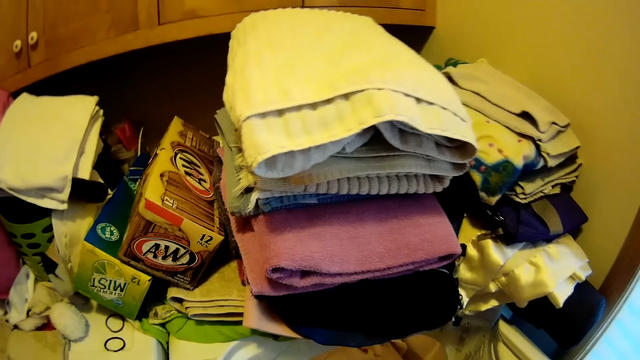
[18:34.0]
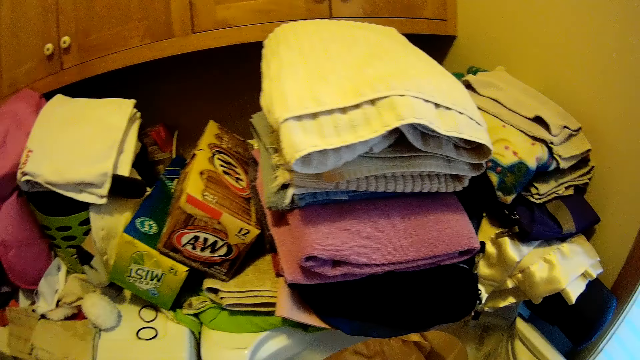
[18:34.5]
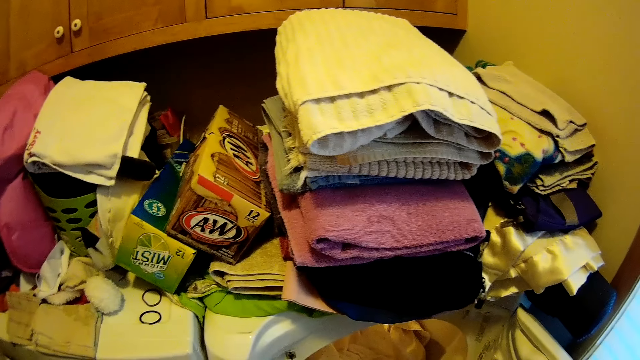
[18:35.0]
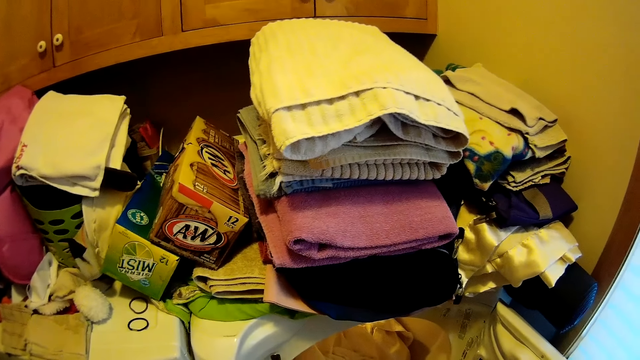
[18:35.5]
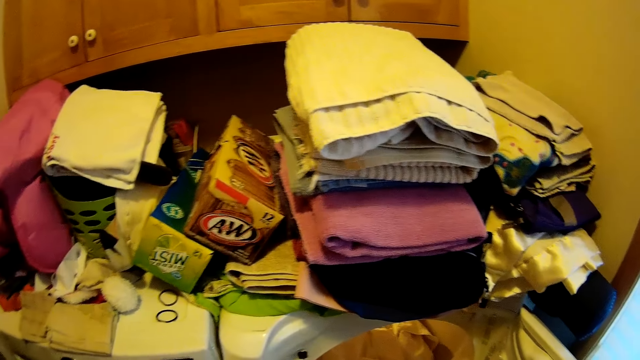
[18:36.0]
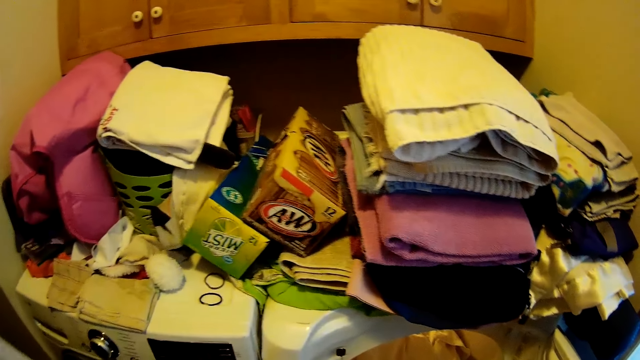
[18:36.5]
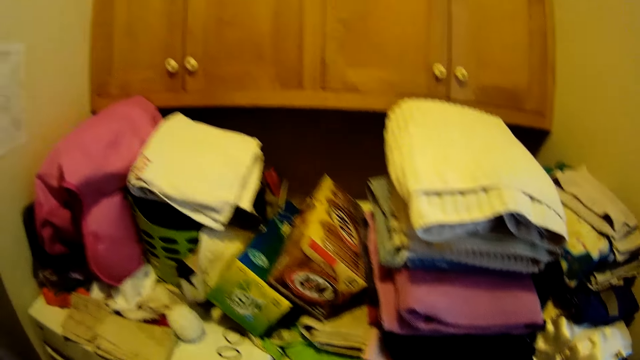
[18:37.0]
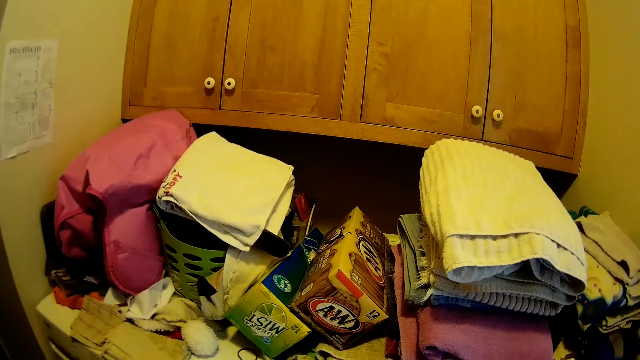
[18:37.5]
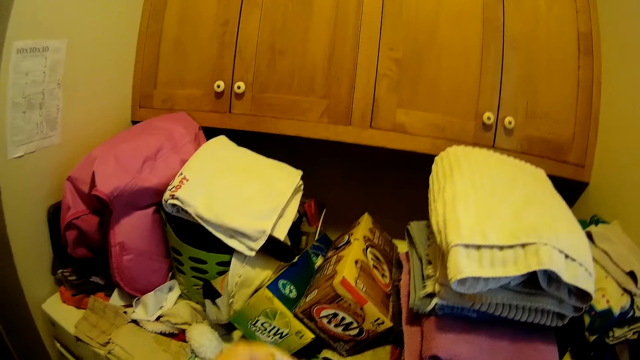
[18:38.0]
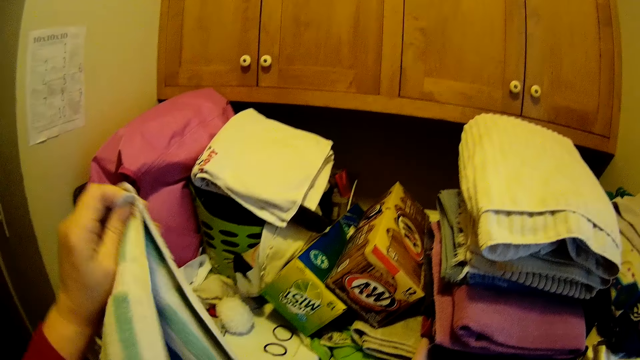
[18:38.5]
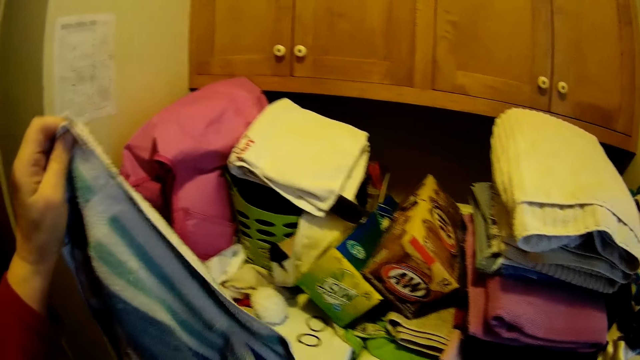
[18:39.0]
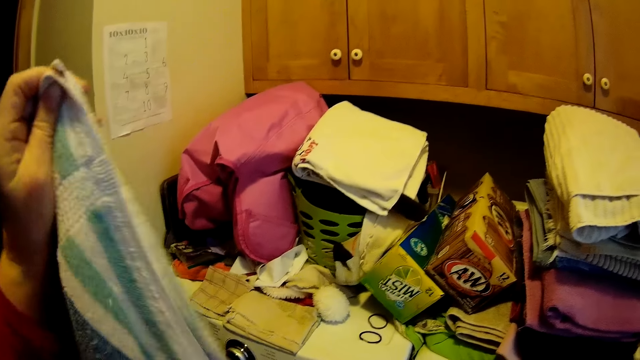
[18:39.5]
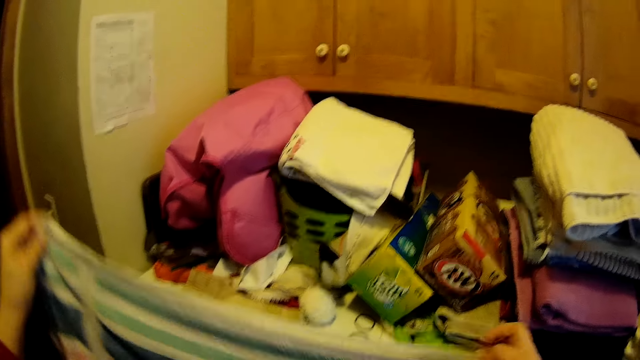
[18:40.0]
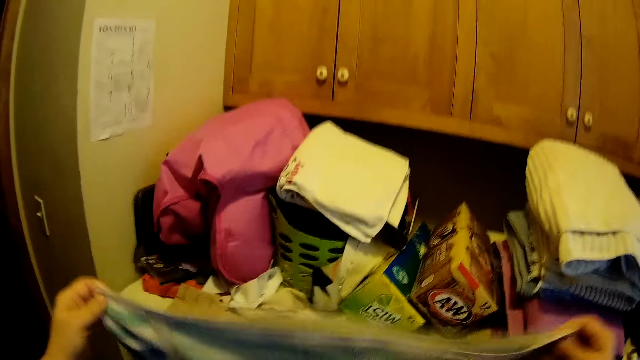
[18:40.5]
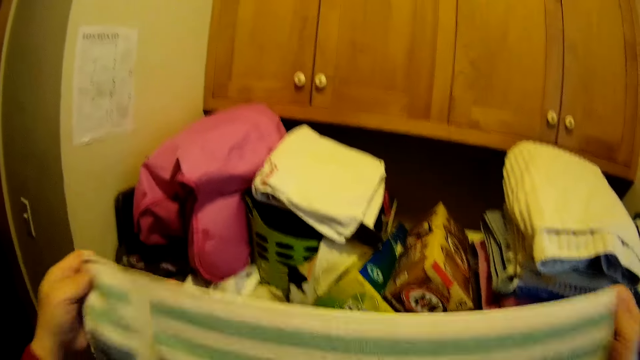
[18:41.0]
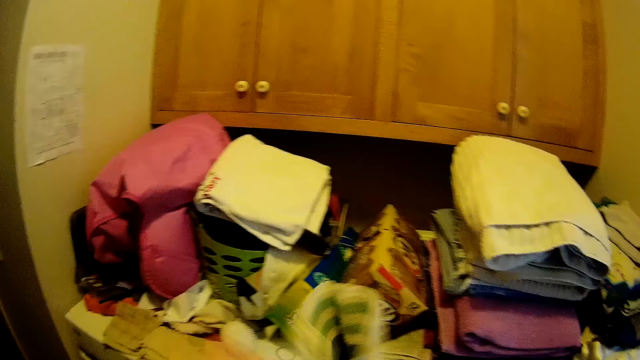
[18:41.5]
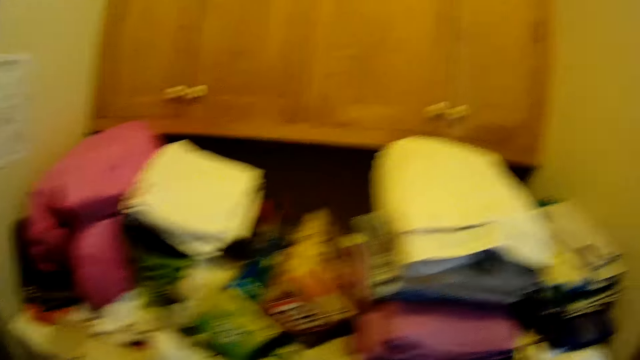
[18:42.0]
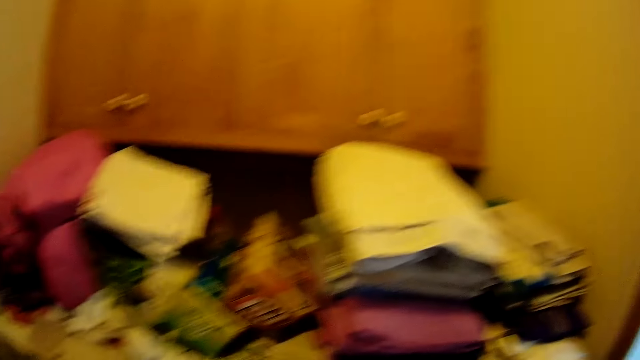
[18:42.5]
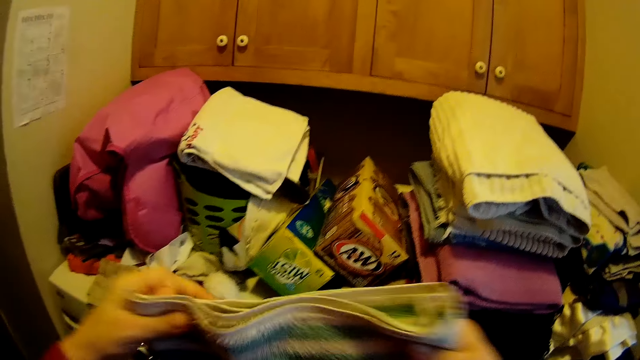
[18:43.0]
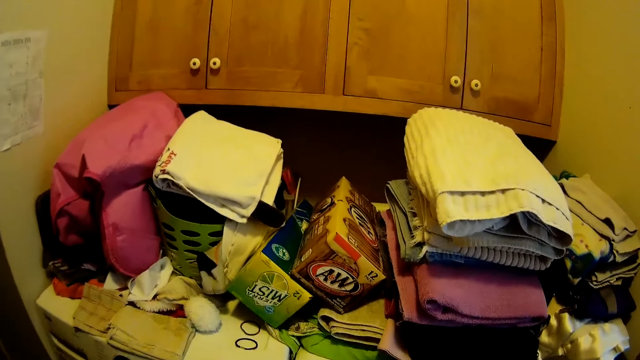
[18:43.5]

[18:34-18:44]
The camera wearer folds a towel.

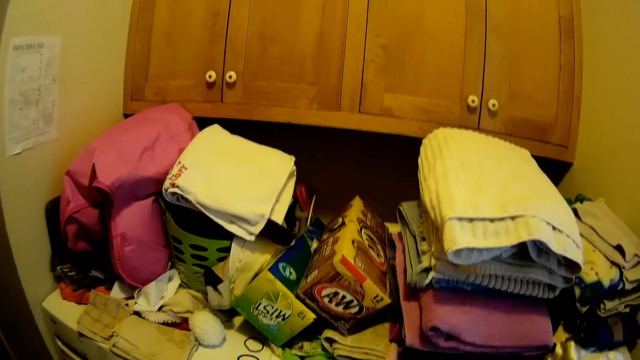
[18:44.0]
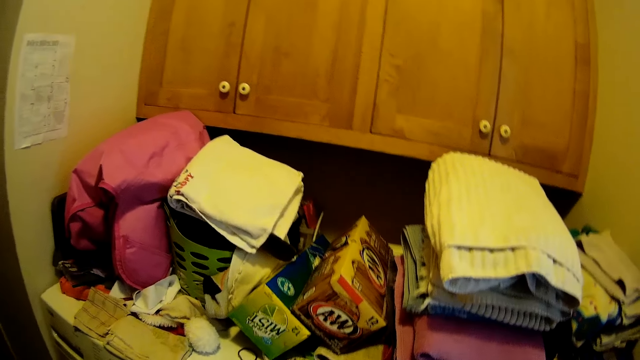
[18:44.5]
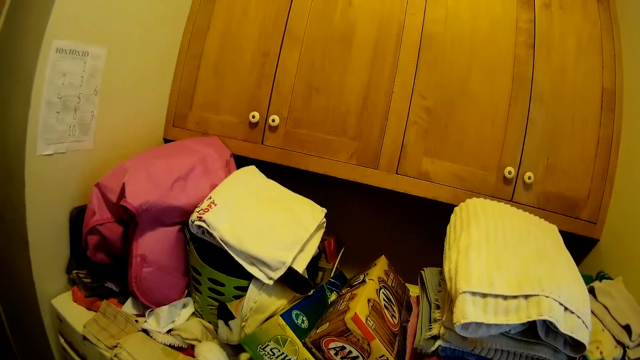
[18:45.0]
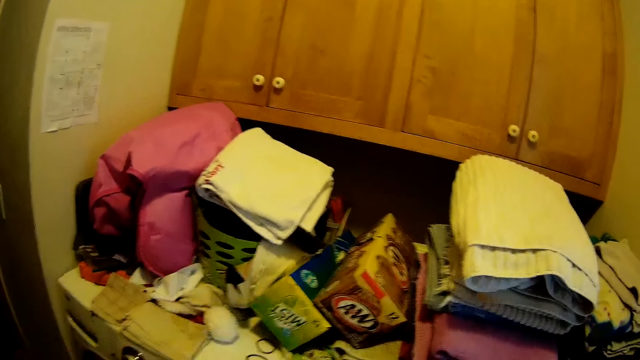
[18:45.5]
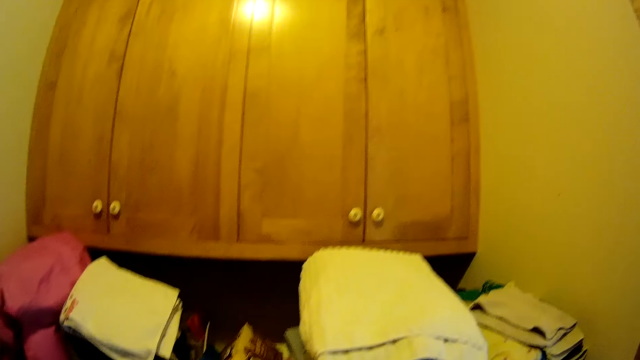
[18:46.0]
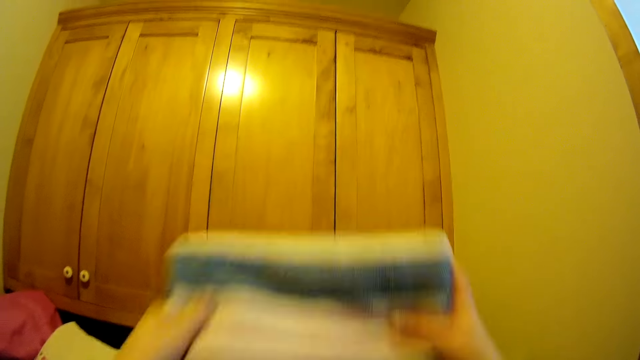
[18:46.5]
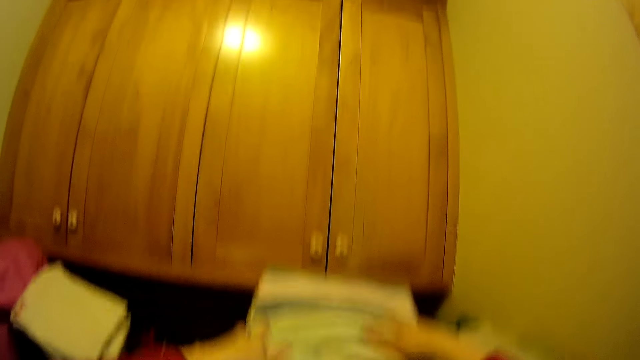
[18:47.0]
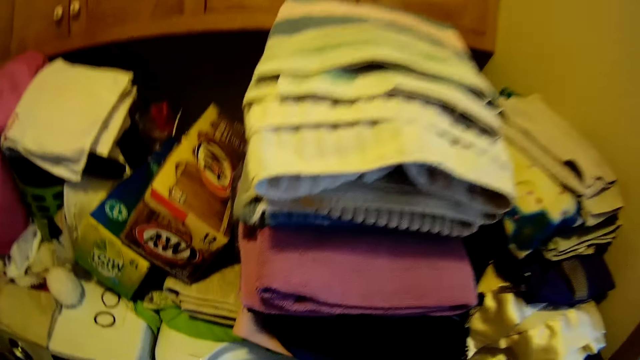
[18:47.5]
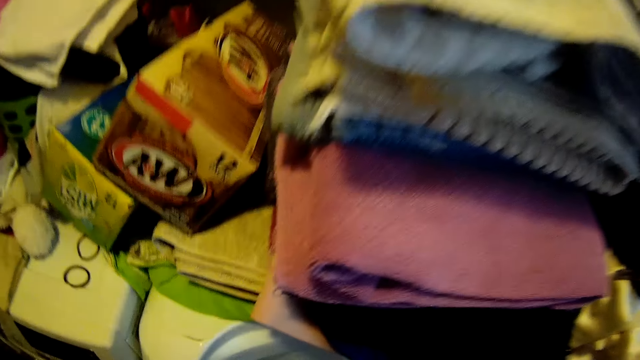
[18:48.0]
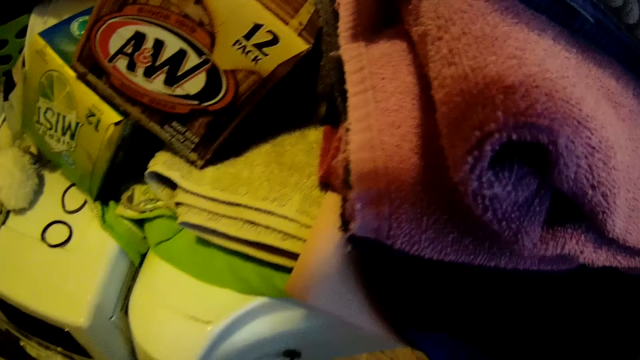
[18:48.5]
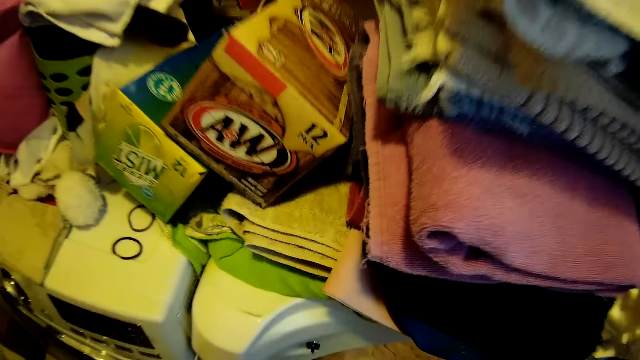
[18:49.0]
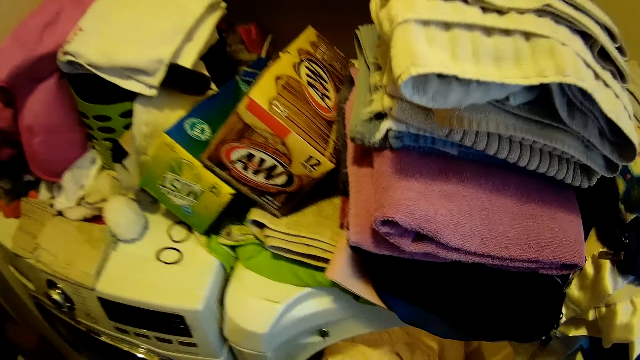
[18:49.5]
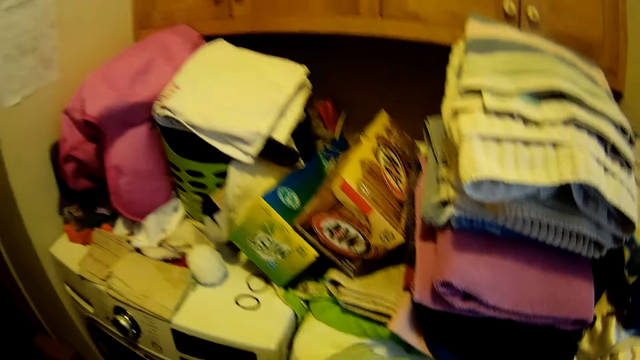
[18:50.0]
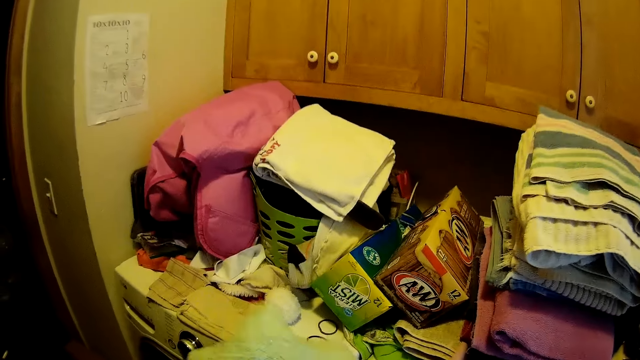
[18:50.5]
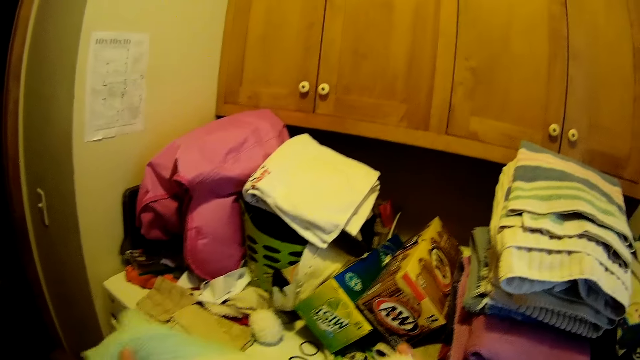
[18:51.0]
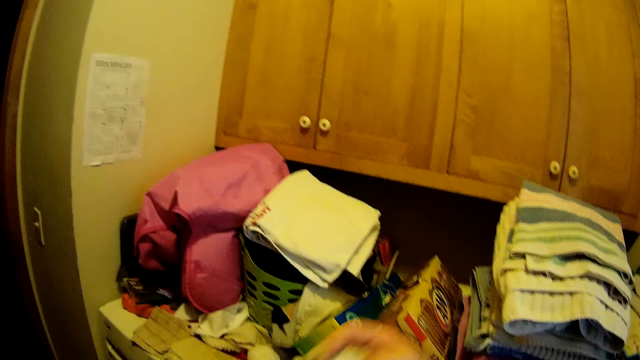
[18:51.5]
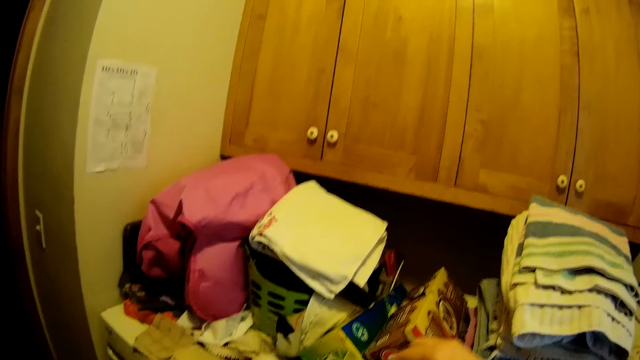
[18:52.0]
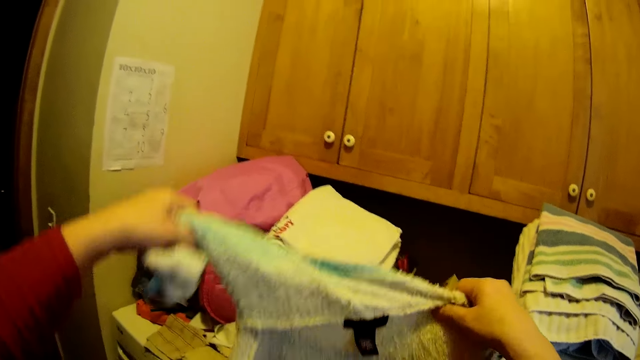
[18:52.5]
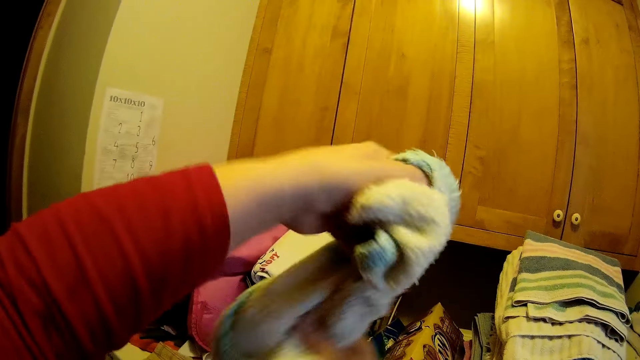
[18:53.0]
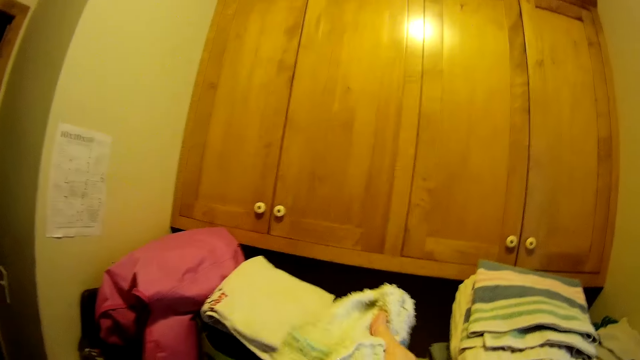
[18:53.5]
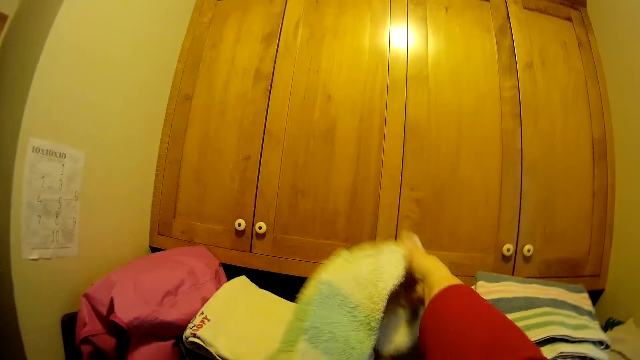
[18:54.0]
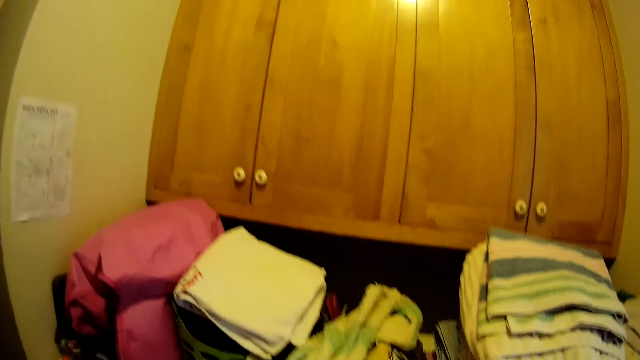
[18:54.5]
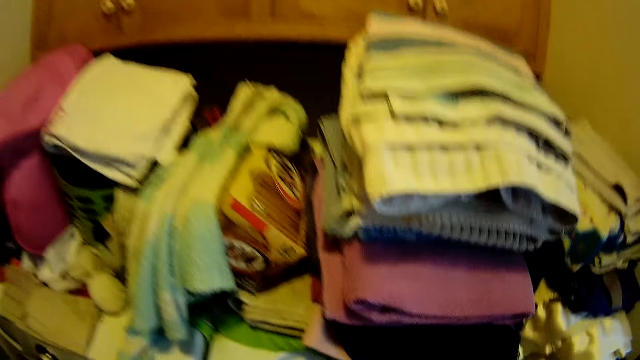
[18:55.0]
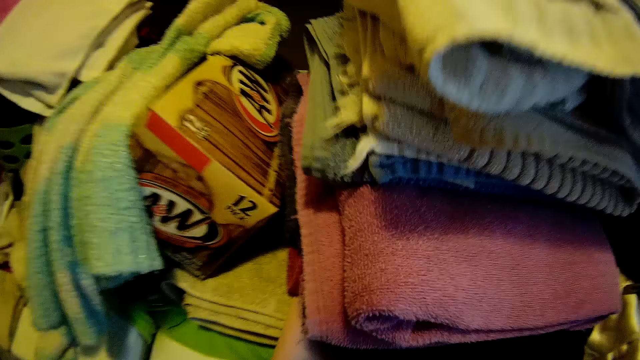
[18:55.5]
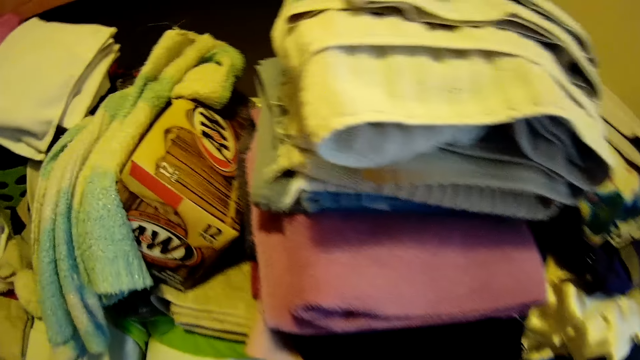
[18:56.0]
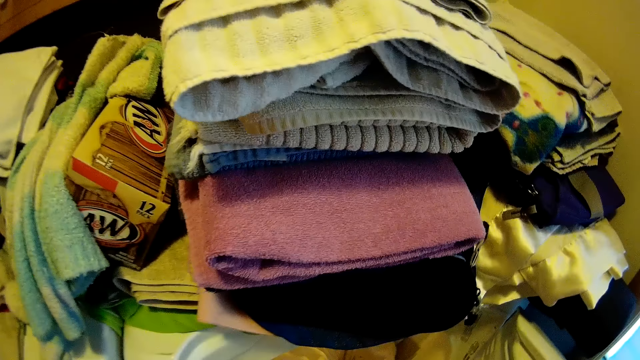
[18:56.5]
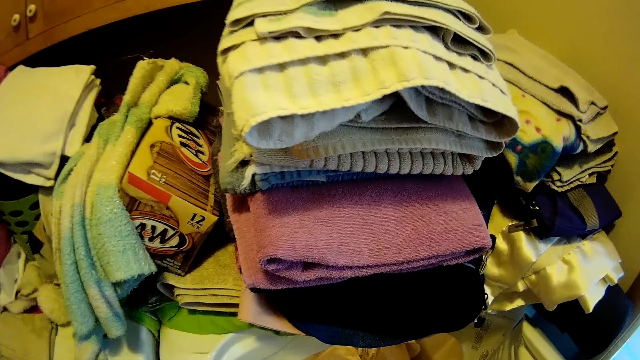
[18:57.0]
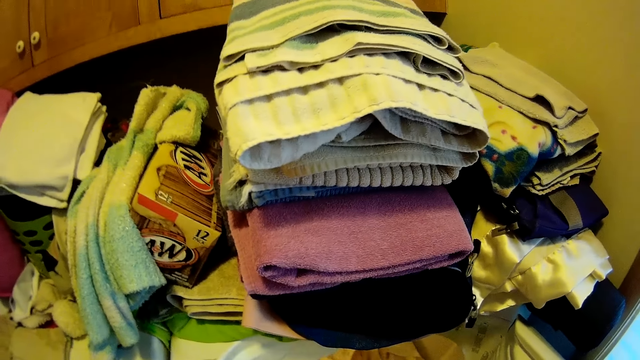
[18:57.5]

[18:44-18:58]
The camera wearer throws the towel on the pile of towels. They place the cloth on top of other clothes. They bend down. They fold a cloth. They hold the cloth. They throw the cloth on the kitchen counter. They place the cloth on top of a box. They bend down.
